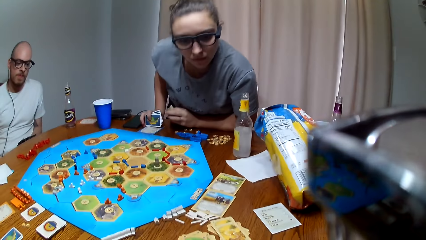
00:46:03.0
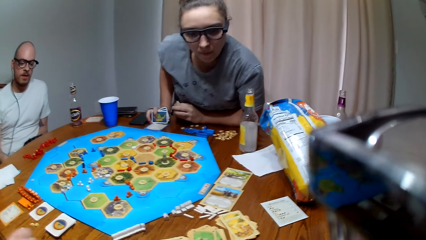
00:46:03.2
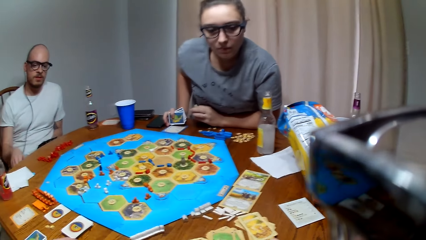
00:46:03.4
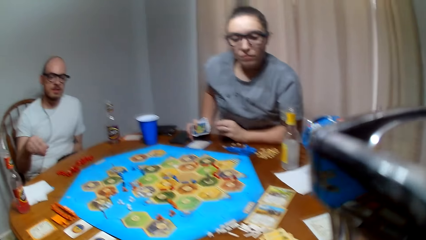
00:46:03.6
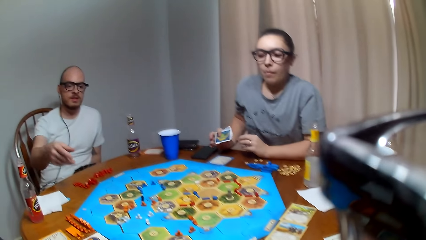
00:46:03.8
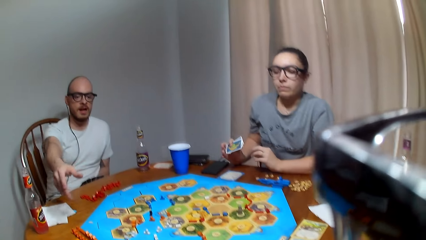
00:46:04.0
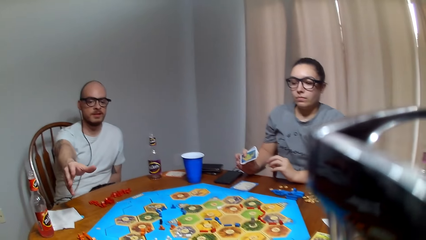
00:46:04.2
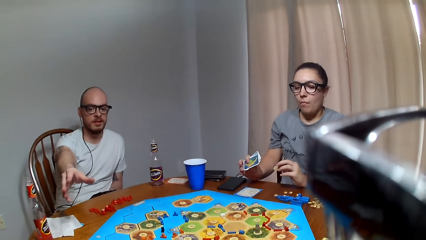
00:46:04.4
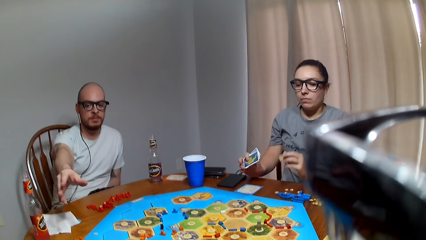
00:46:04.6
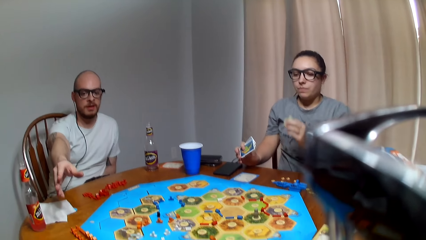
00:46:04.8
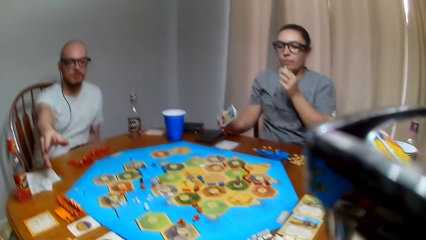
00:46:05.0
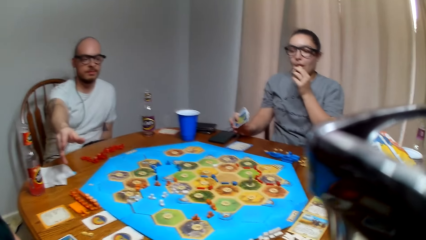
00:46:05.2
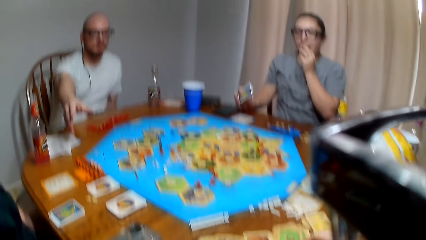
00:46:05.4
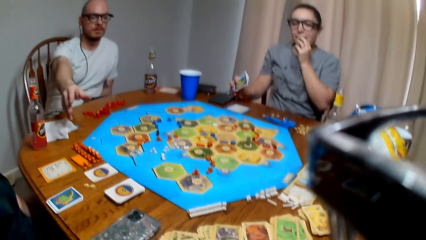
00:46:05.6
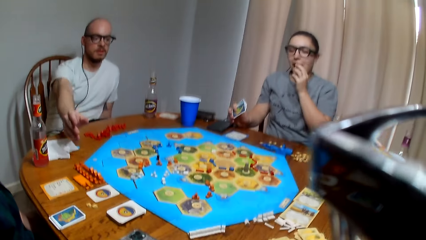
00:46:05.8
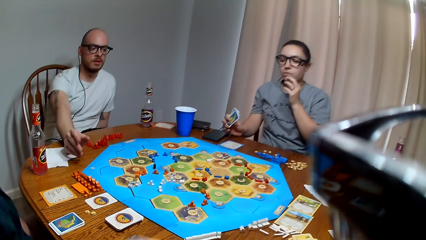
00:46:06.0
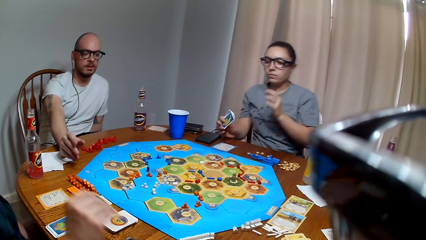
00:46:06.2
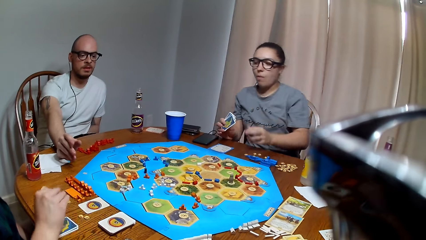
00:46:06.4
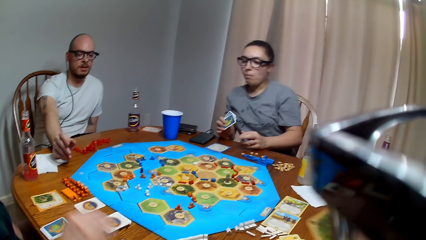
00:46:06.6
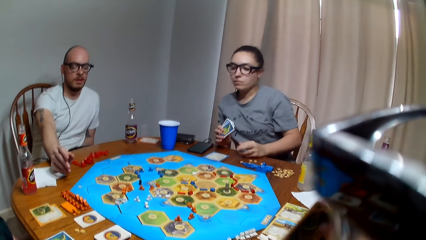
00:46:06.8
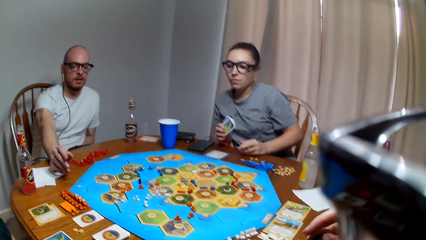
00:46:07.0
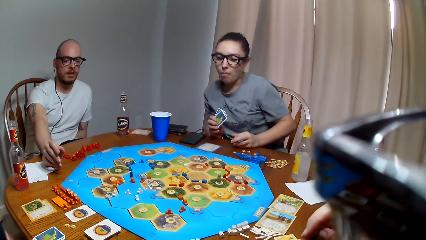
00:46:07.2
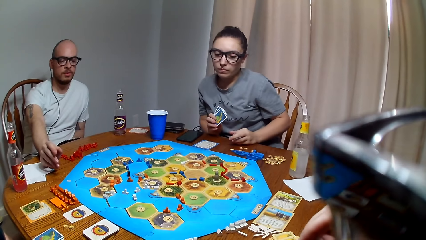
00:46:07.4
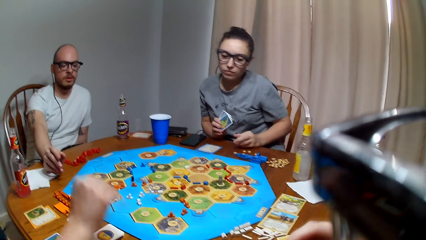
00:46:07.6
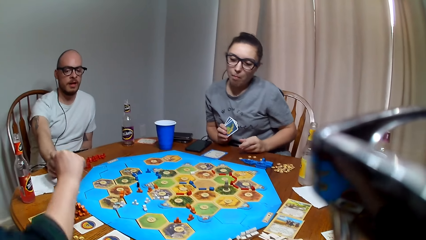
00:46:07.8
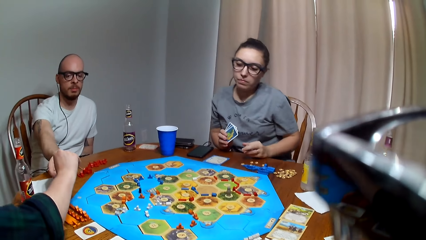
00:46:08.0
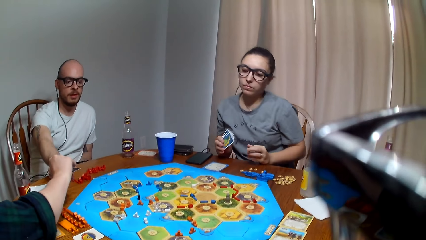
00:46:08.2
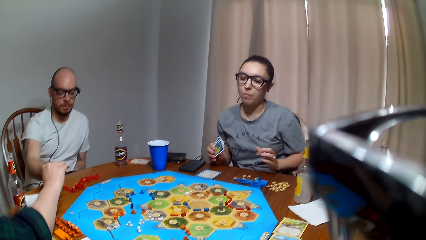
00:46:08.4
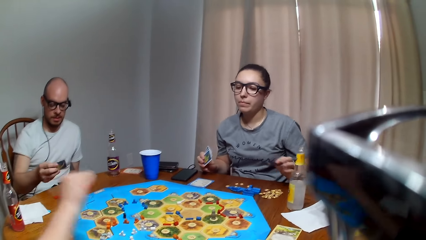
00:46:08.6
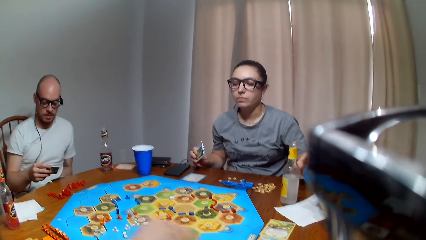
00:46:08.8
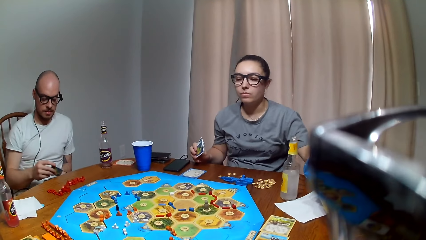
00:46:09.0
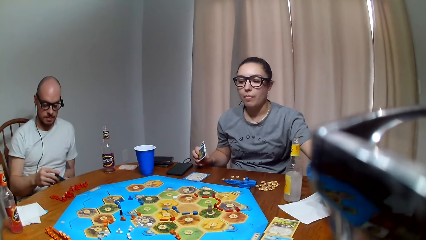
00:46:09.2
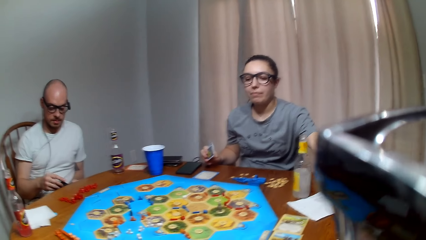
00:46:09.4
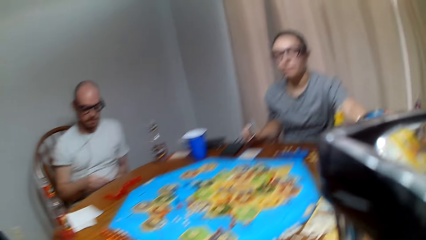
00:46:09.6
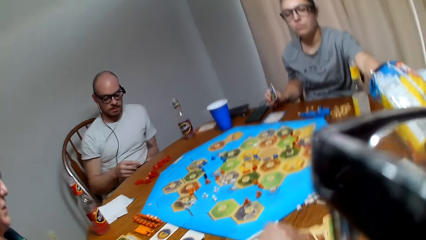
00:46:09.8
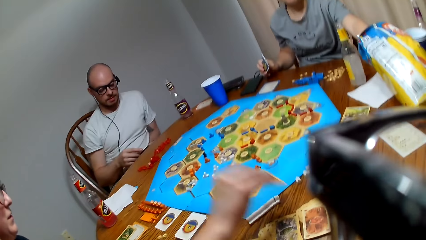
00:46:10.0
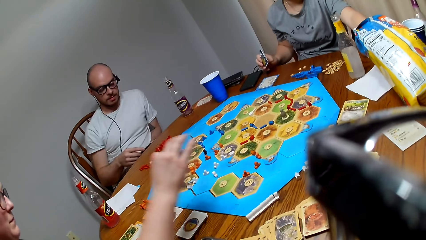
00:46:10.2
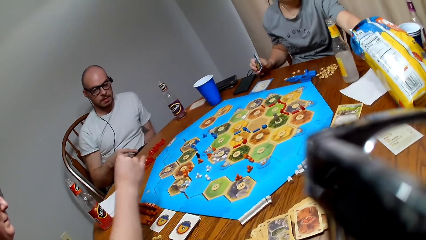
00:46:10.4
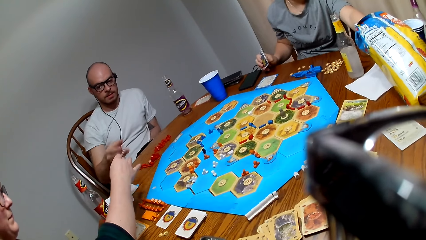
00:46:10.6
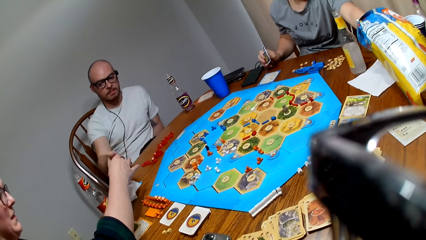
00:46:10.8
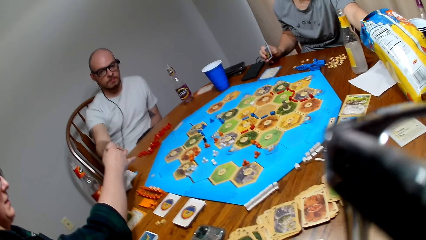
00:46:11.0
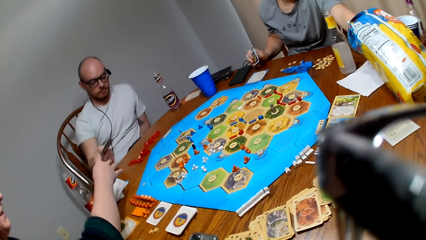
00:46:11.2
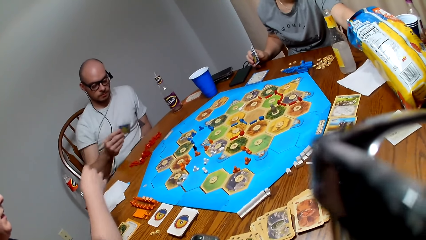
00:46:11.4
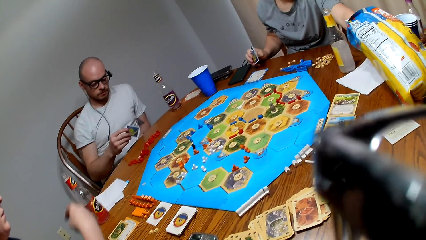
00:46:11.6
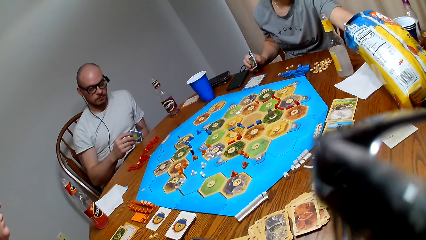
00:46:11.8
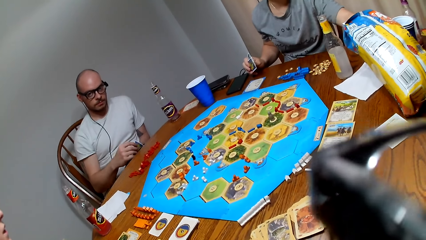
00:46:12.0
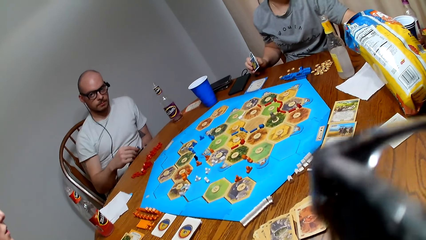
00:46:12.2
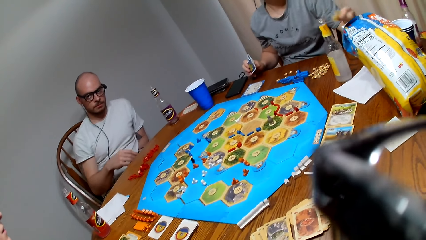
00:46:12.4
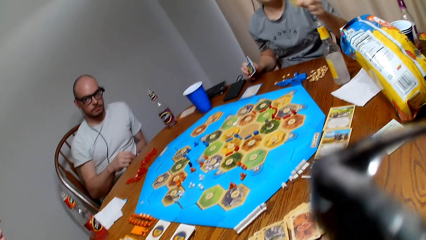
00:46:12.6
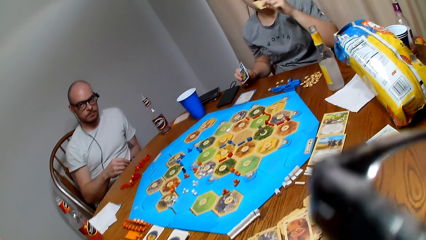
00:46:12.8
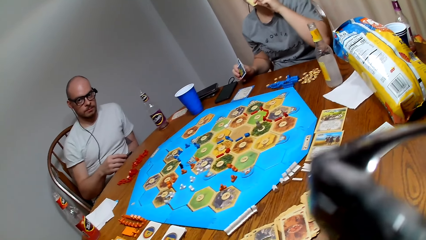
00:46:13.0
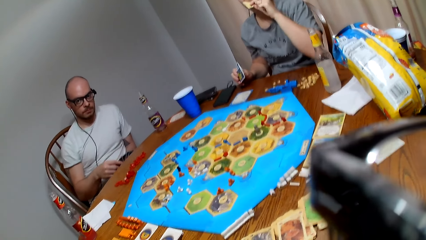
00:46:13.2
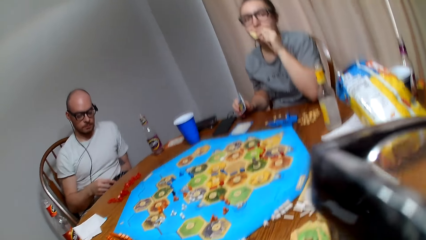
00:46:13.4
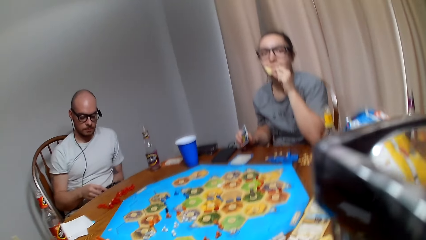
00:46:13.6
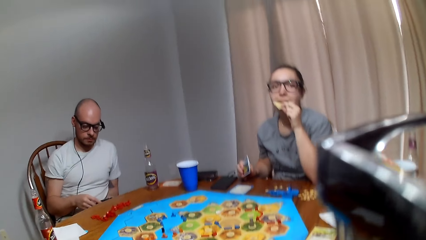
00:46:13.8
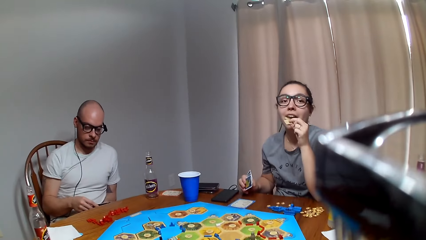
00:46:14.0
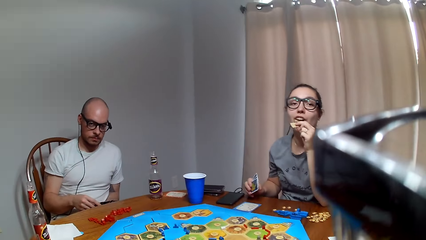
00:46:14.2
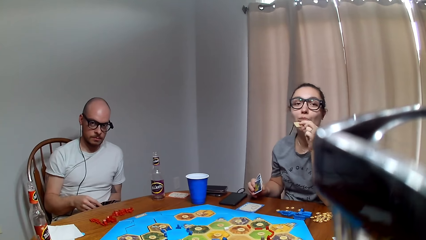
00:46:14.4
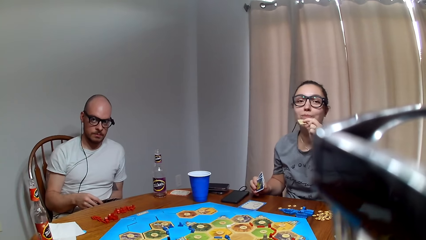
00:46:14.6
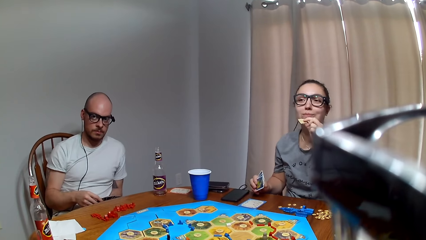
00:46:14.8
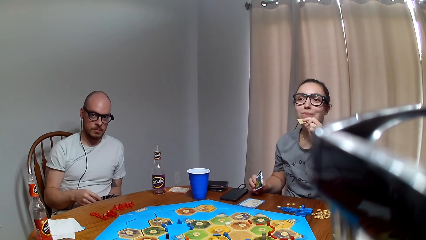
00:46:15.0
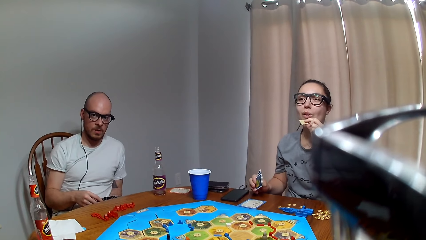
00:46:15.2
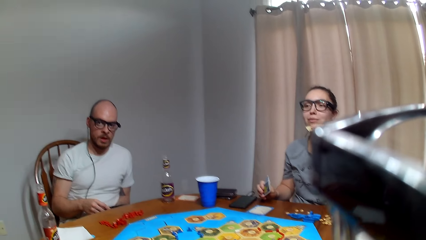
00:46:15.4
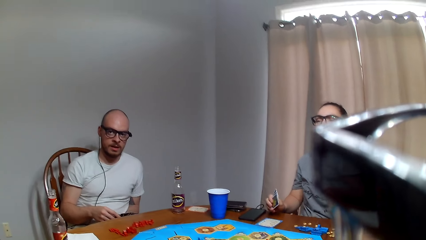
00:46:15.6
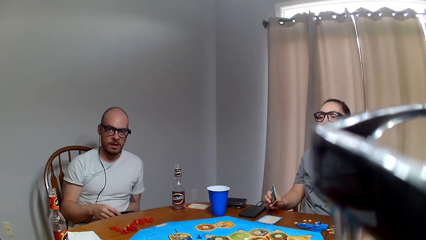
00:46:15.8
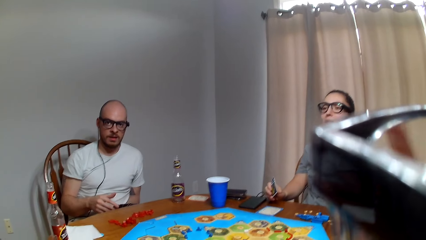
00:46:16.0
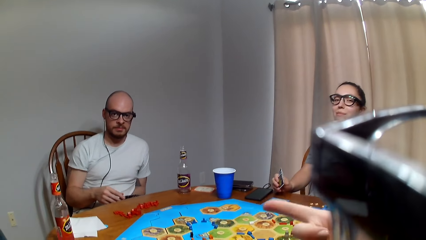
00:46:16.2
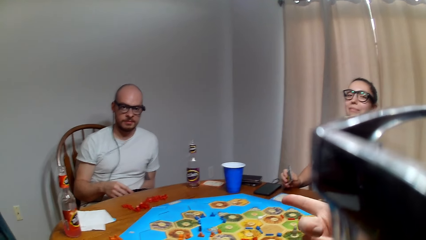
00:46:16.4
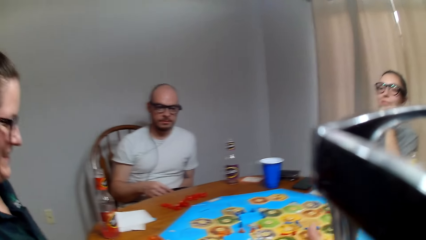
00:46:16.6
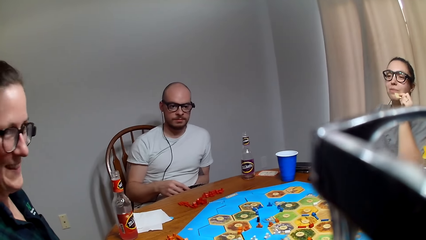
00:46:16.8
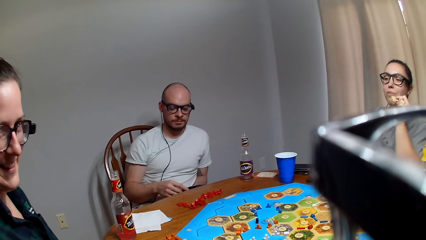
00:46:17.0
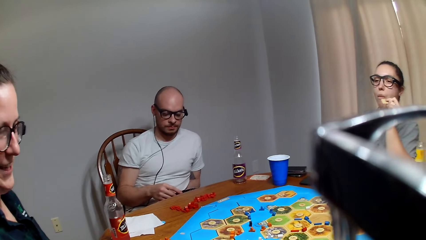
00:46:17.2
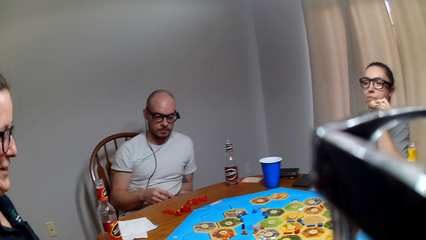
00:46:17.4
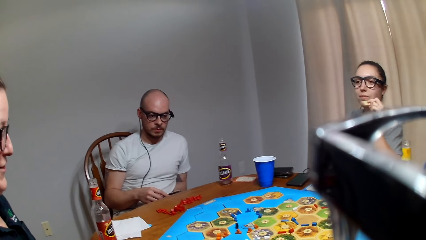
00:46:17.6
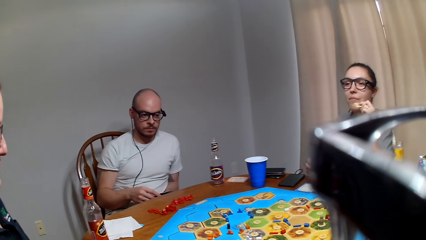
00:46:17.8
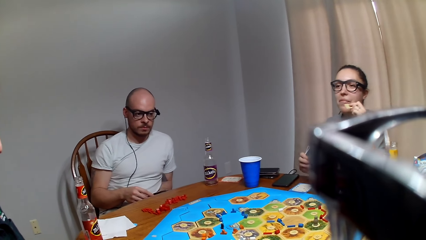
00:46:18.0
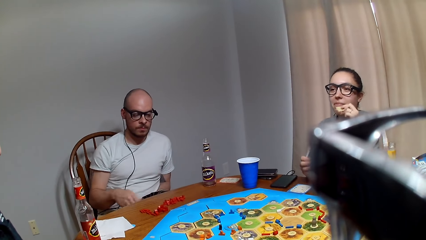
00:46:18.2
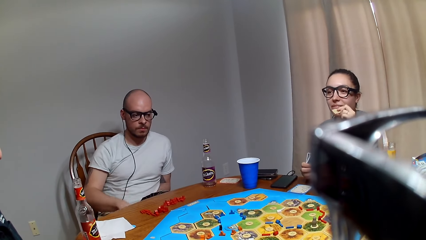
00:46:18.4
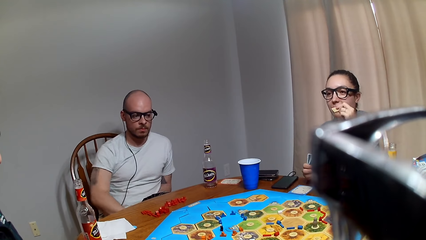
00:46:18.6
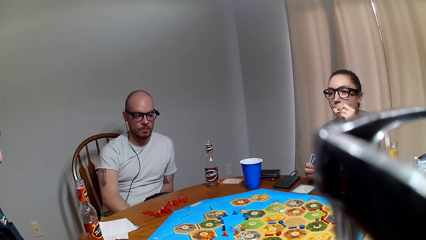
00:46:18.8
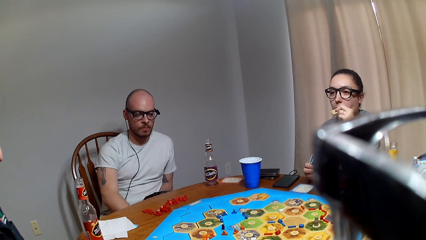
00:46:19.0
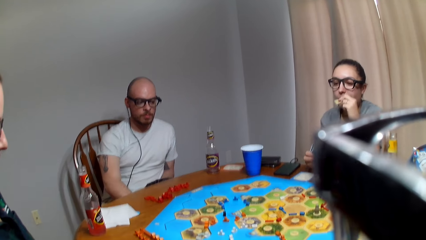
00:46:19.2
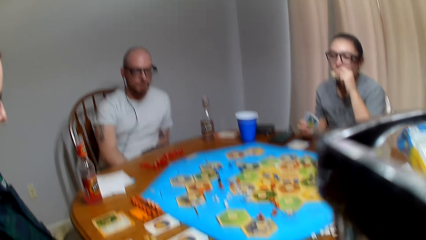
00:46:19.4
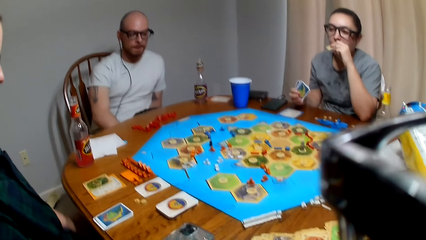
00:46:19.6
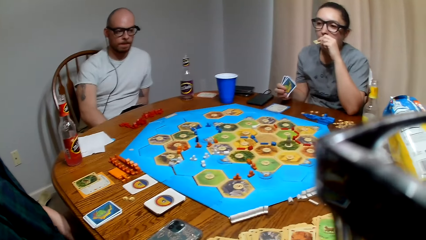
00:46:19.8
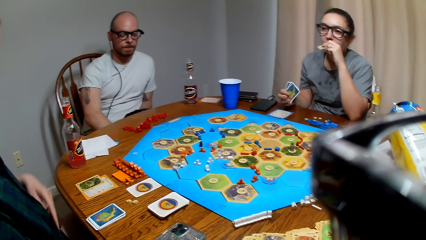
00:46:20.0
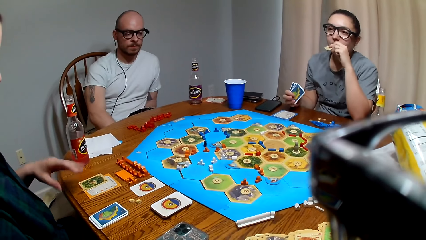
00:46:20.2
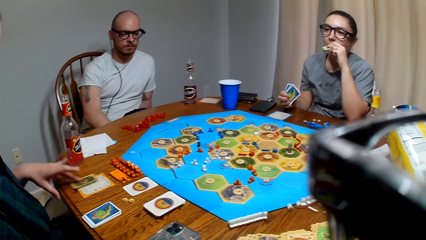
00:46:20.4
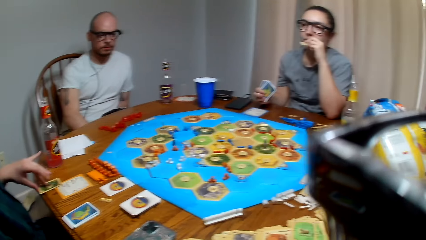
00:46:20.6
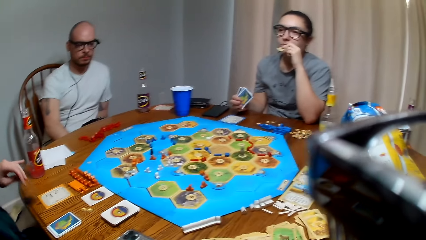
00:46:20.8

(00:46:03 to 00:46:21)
A lady gives a man a card. The man picks the card from the lady and holds the card in the left hand. Another lady removes a snack from the paper bag and eats the snack. The camera wearer plays a card game with three persons.
